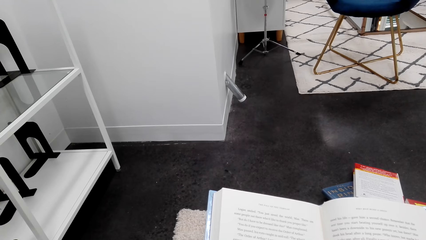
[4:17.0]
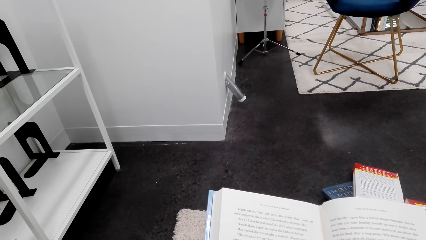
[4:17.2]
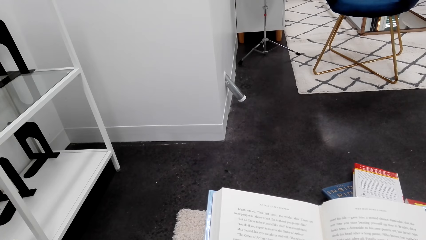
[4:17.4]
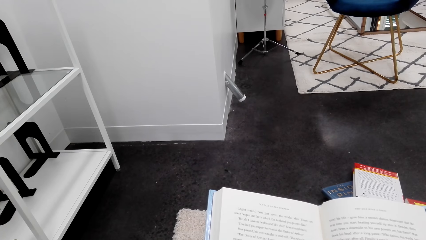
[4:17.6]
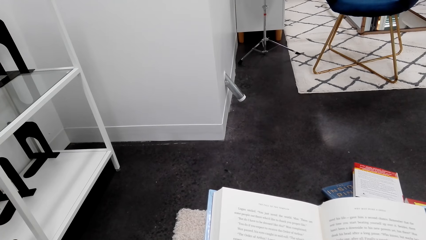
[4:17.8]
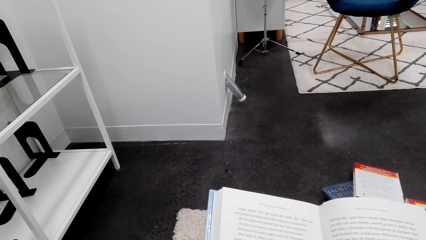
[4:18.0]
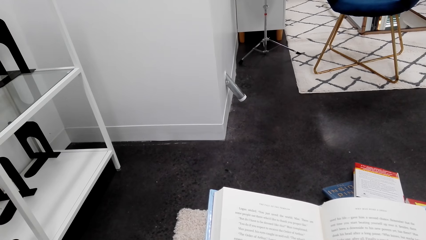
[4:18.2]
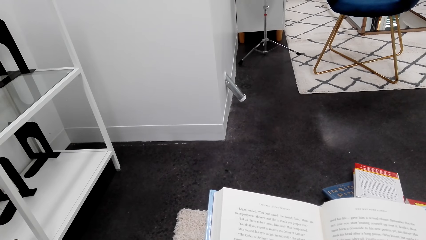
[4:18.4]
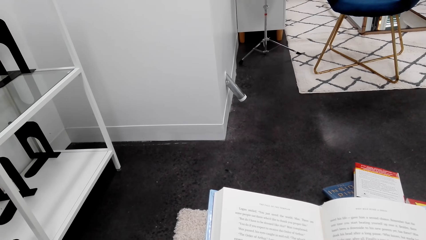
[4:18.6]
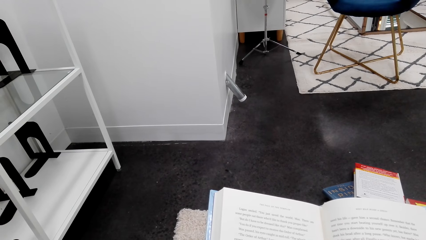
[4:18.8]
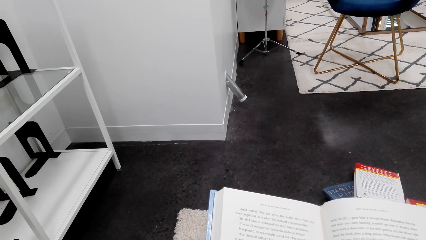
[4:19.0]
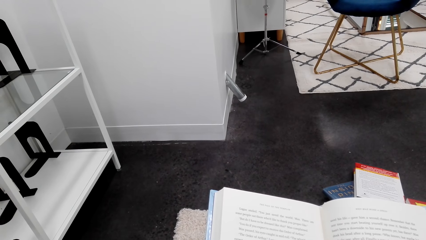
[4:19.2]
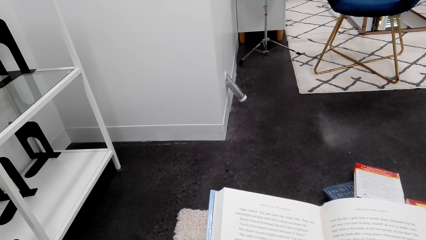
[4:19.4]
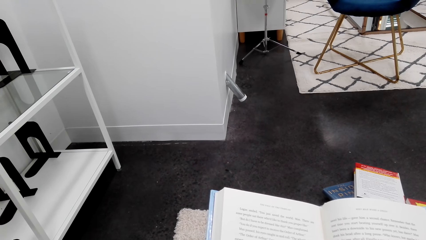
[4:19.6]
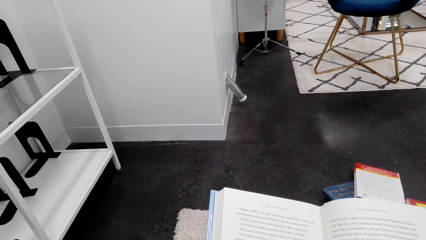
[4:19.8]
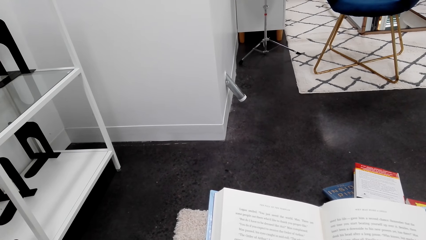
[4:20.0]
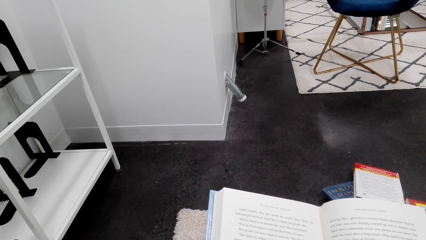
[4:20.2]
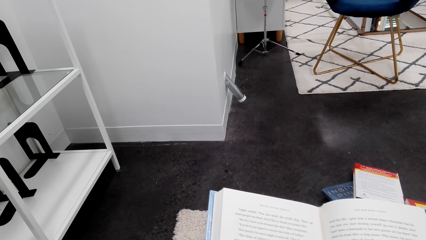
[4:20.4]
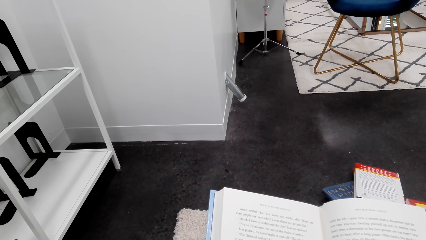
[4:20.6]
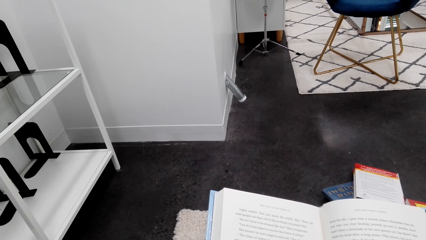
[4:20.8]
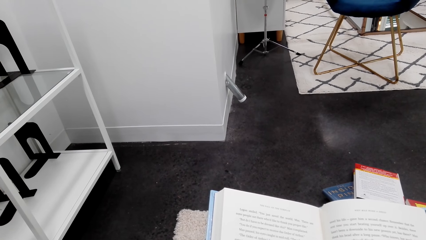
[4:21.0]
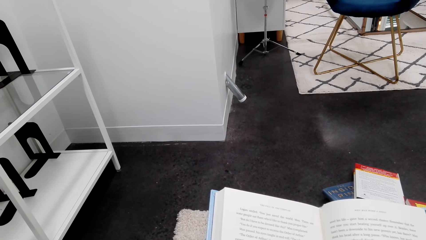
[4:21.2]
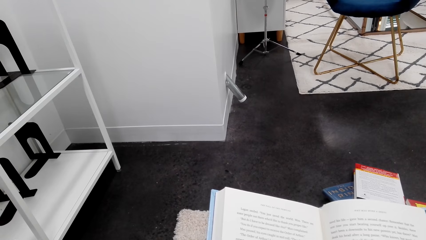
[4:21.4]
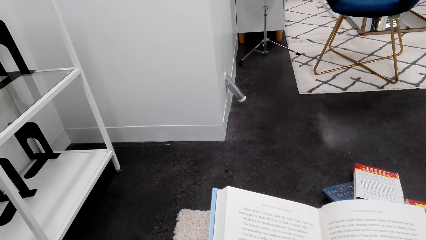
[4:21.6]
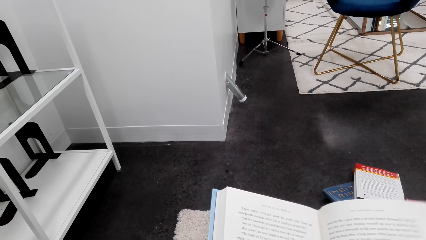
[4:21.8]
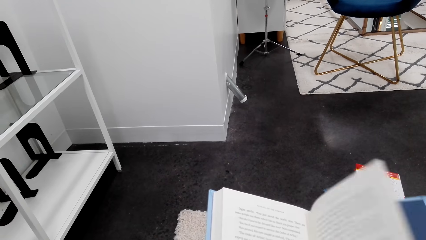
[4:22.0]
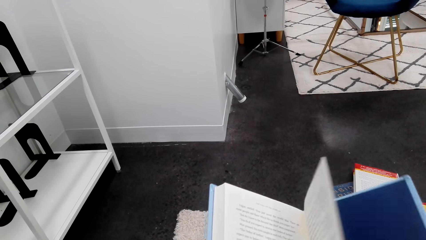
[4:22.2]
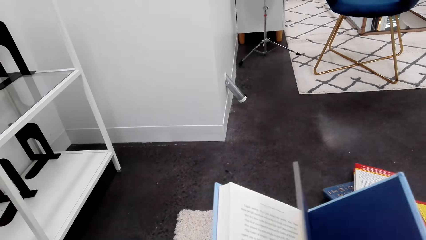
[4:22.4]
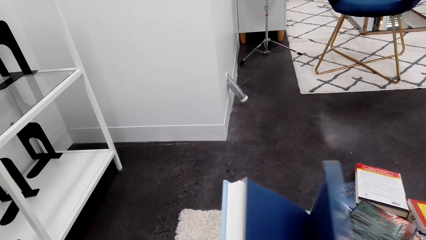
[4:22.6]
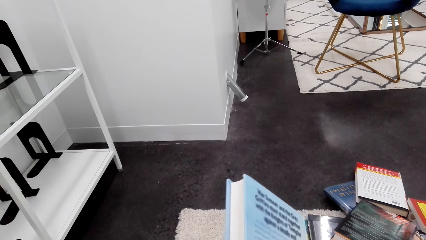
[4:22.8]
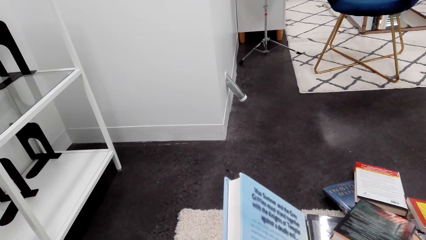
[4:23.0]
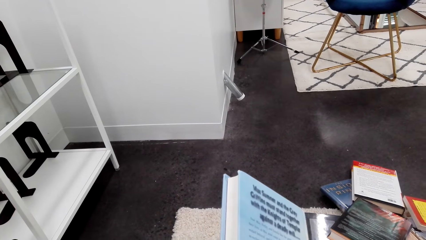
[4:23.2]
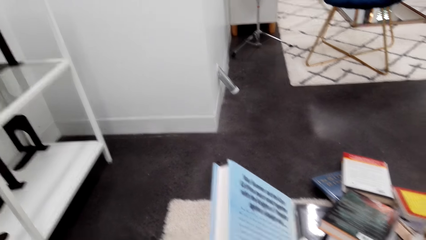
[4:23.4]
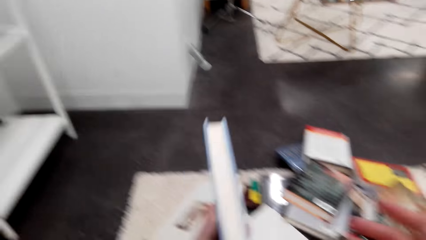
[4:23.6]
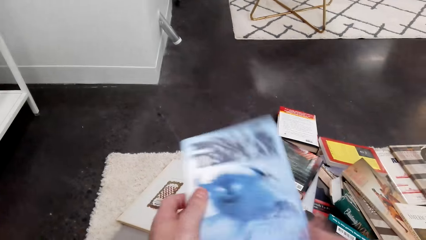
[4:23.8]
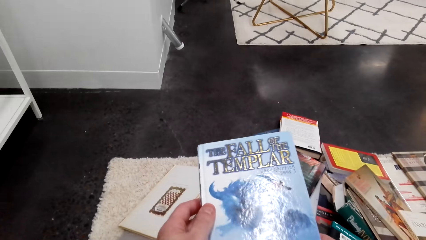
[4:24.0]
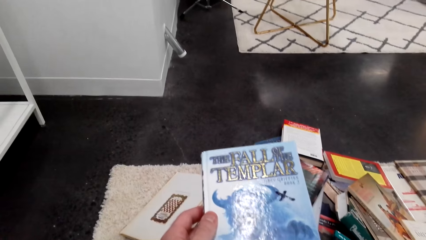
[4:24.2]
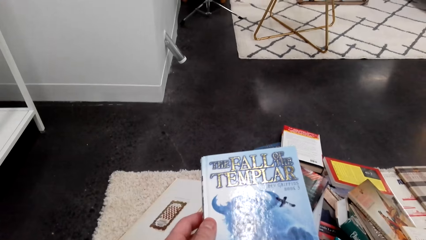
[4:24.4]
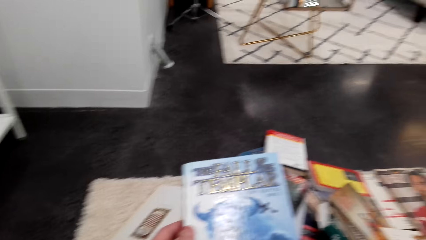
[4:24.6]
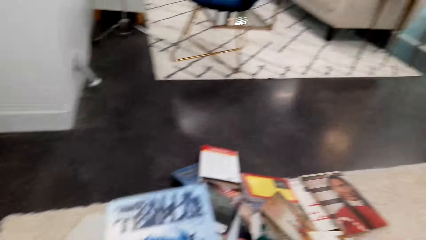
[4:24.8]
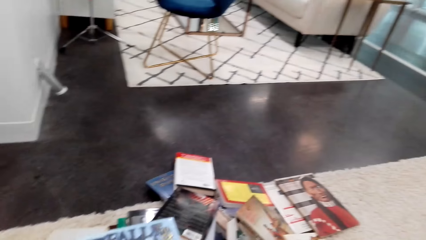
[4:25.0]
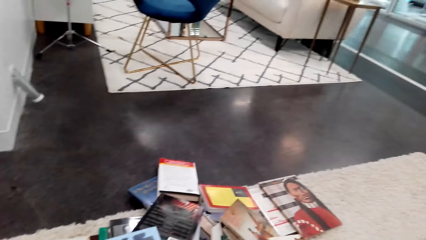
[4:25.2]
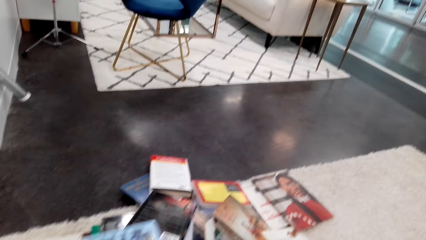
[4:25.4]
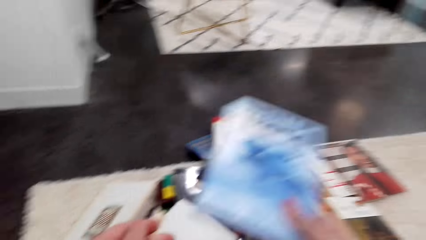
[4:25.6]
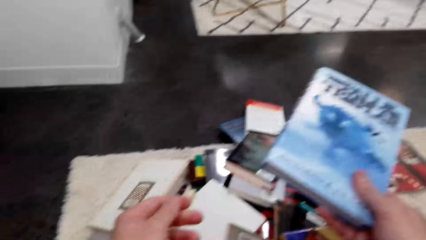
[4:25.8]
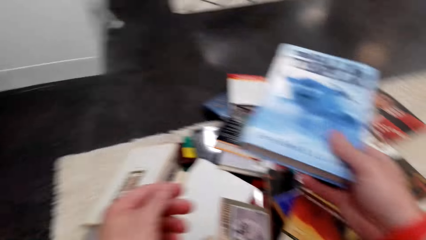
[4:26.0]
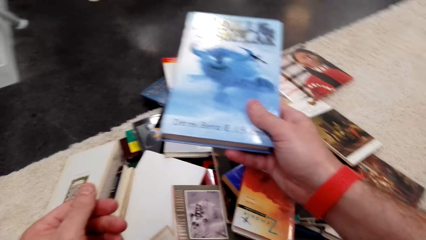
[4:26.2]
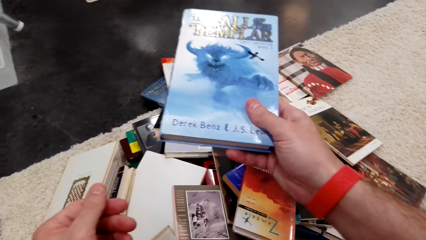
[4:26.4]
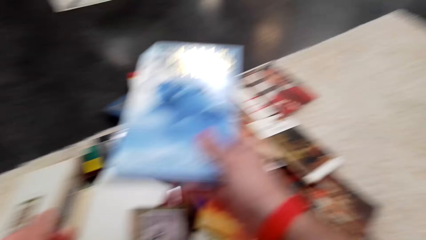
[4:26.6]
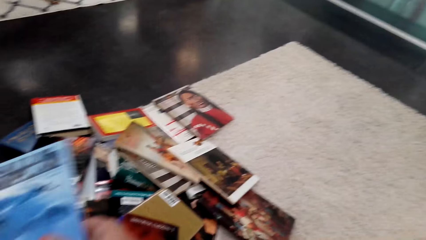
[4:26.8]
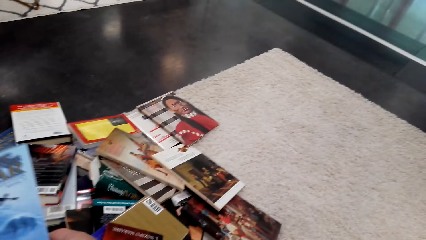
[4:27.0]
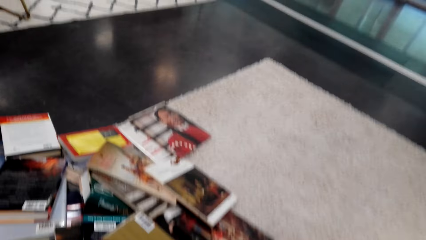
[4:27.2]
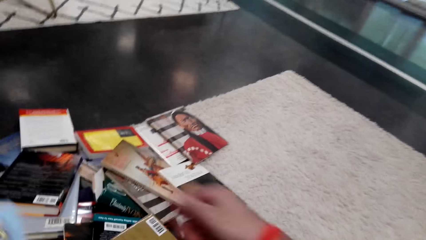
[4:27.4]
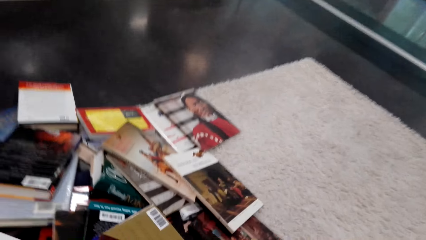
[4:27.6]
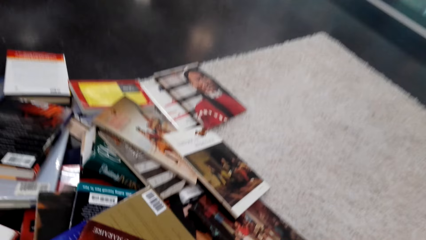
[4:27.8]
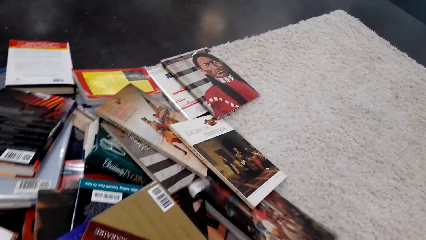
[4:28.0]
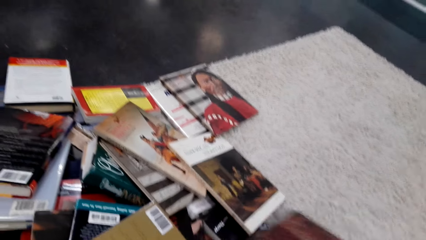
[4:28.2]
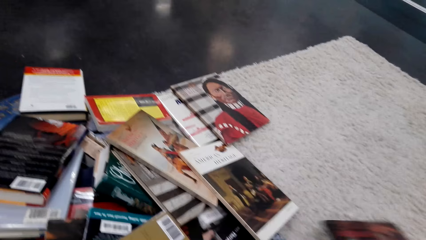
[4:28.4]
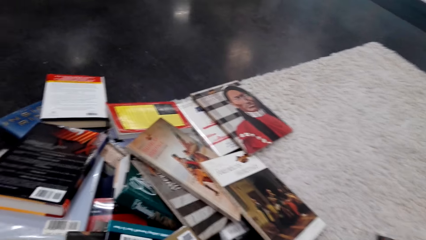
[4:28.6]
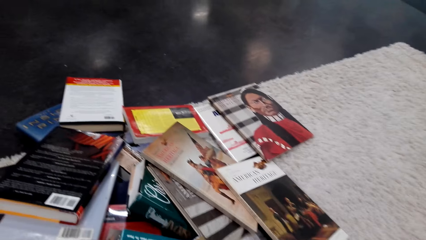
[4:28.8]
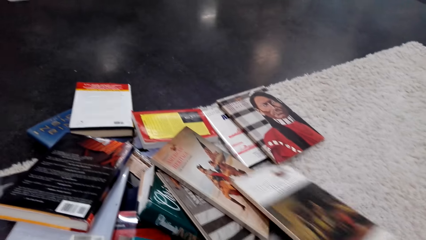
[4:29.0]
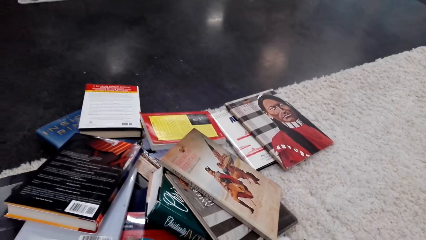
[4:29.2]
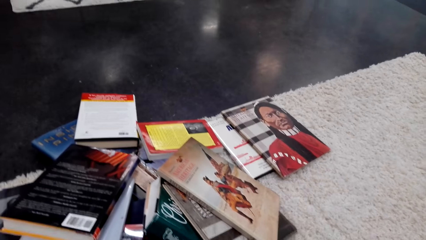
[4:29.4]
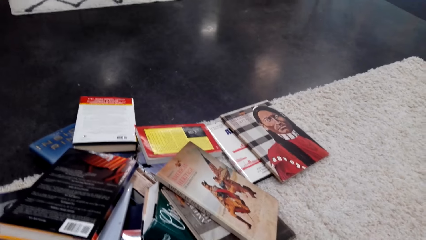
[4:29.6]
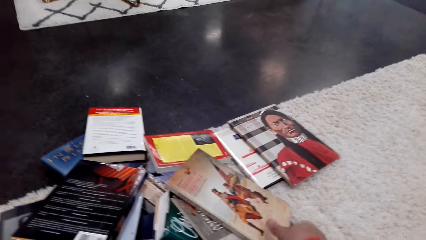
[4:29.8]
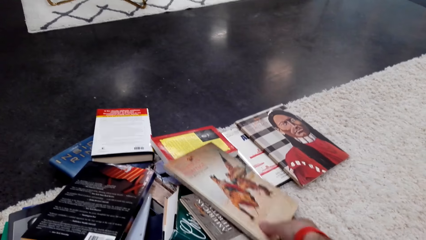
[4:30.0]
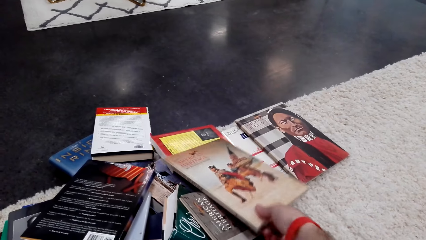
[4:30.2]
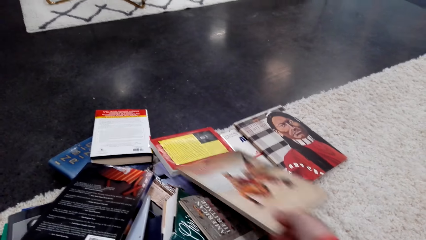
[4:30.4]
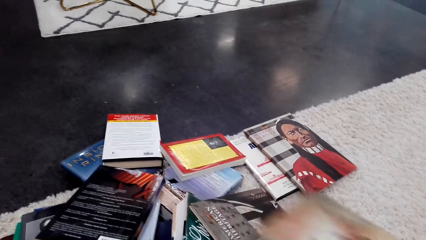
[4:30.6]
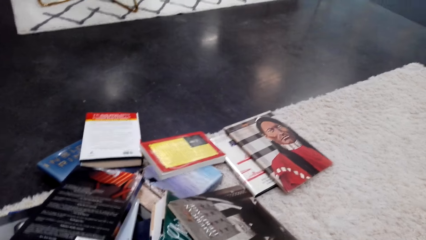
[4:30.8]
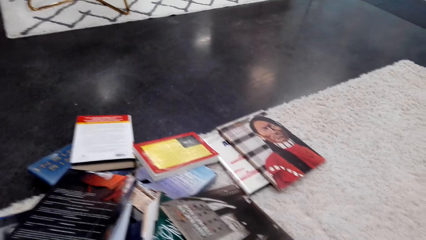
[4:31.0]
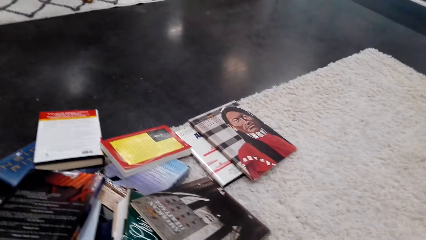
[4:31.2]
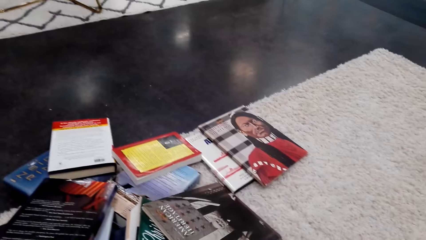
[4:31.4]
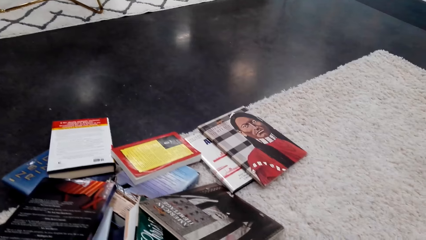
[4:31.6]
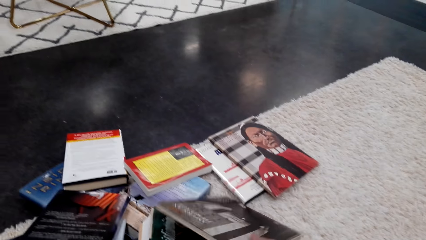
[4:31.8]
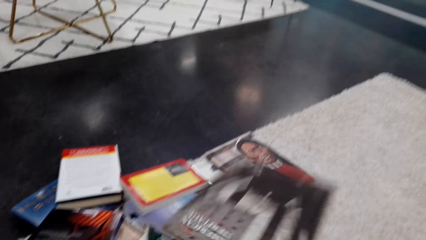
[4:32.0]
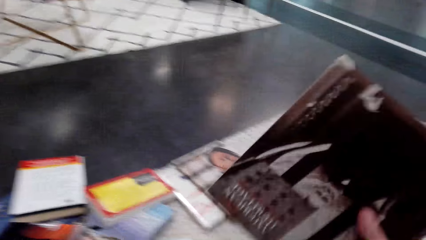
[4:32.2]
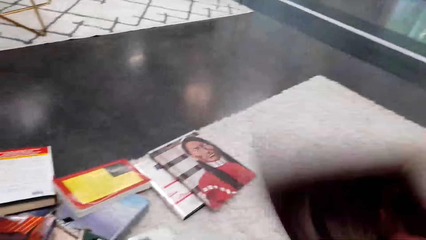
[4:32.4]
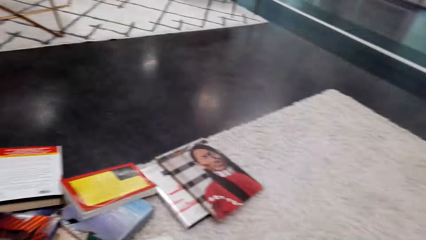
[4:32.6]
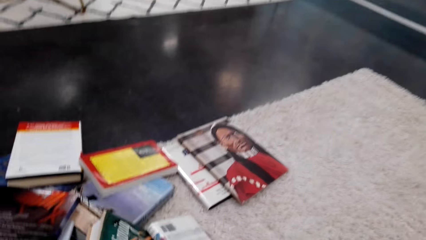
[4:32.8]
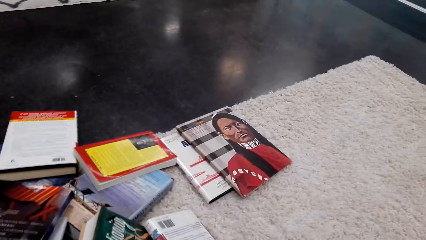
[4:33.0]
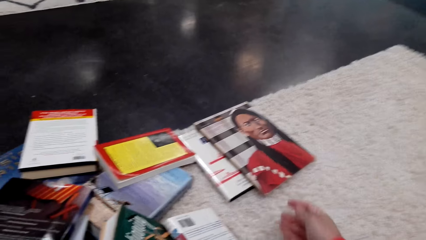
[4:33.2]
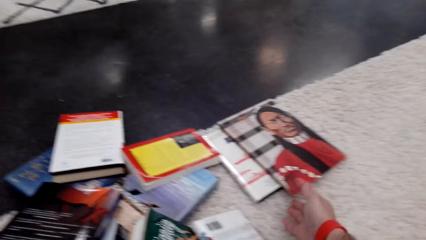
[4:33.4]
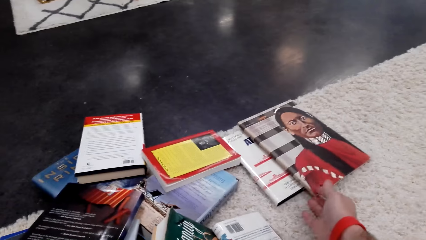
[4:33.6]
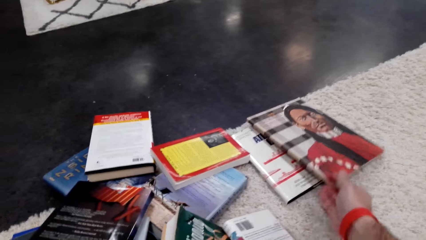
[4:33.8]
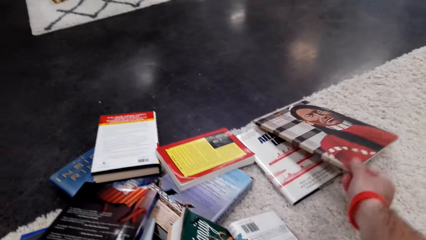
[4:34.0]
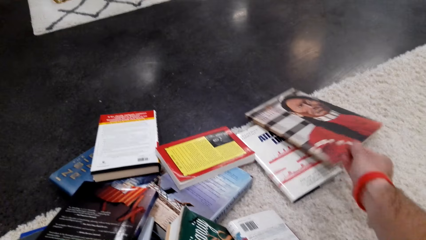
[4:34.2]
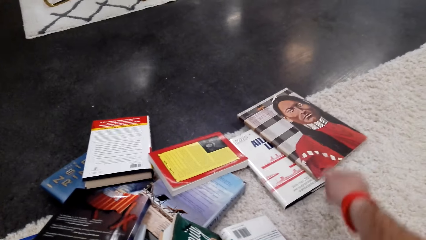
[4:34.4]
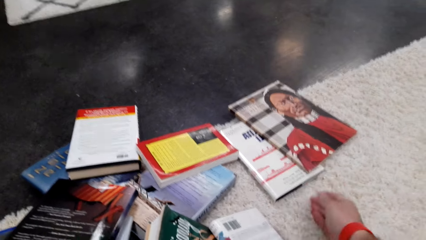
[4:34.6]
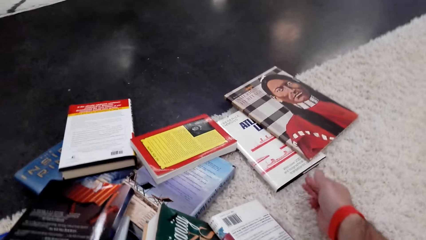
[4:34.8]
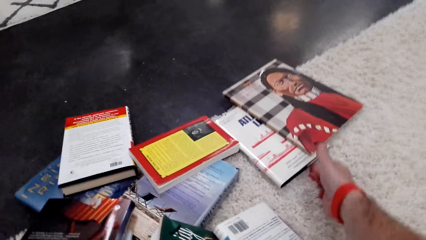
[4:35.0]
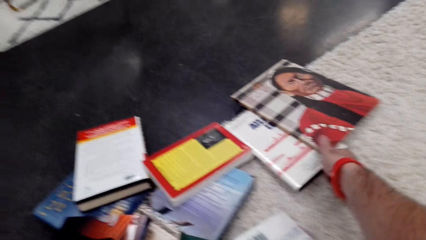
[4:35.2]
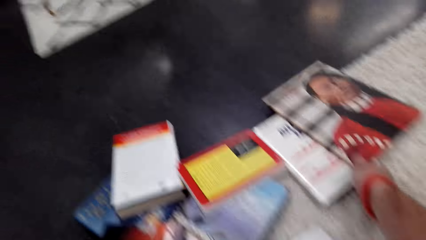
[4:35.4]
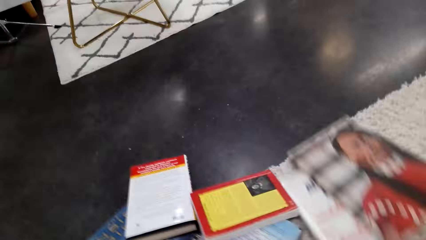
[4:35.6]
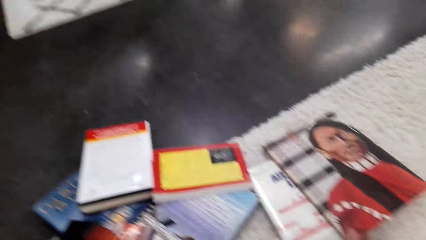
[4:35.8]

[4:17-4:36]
The camera wearer closes the book. They lift the book. They hold the book with the left hand. They move the books. They pick up the books.
